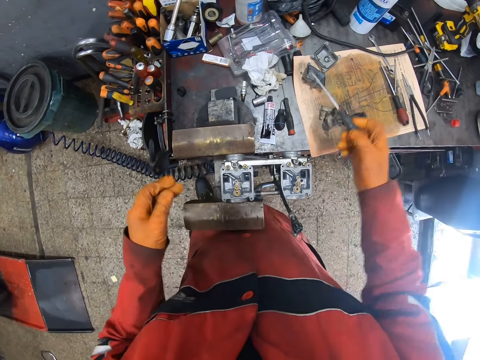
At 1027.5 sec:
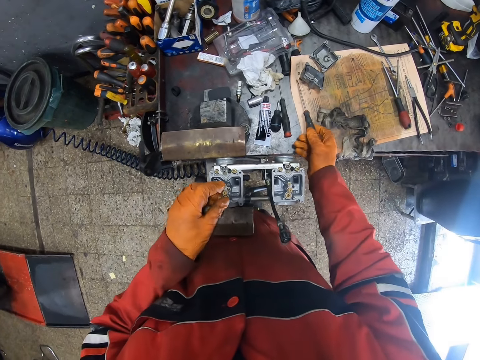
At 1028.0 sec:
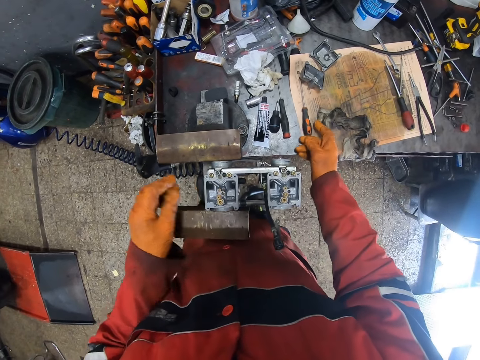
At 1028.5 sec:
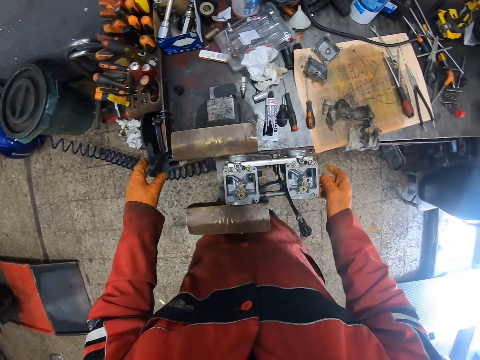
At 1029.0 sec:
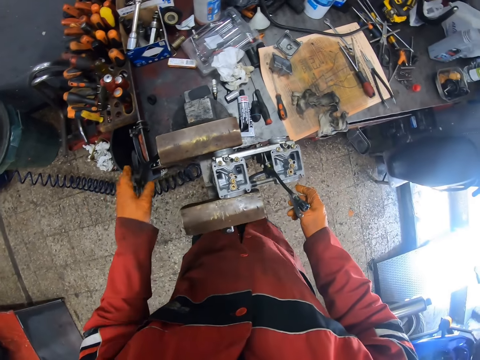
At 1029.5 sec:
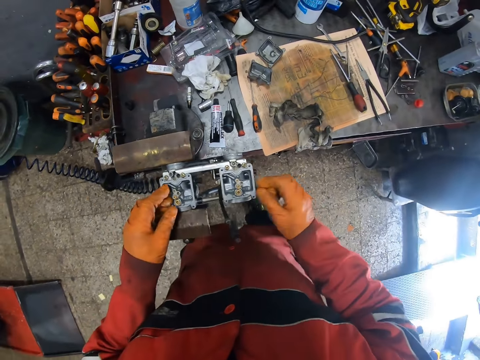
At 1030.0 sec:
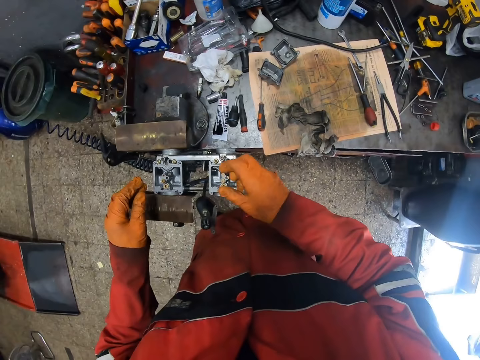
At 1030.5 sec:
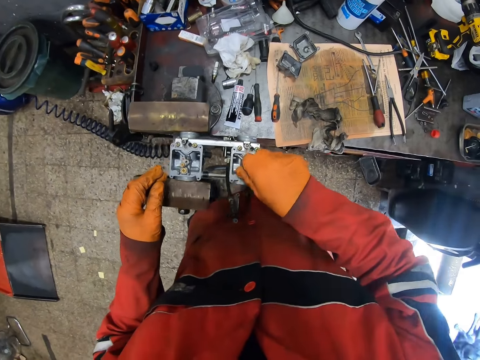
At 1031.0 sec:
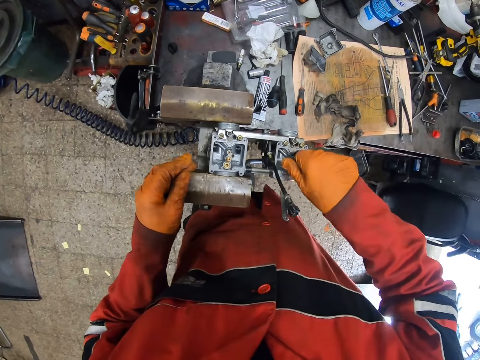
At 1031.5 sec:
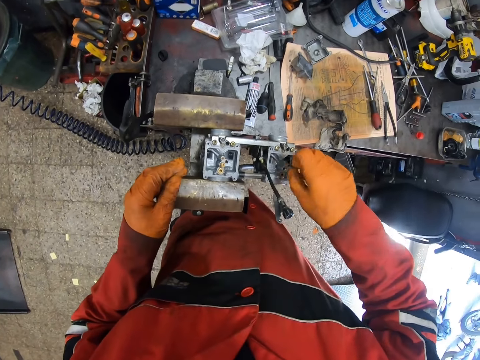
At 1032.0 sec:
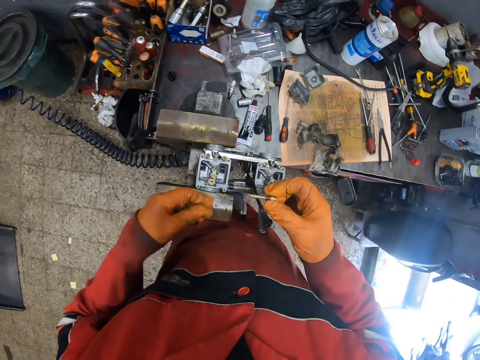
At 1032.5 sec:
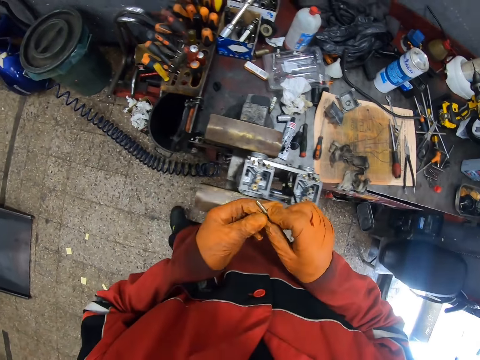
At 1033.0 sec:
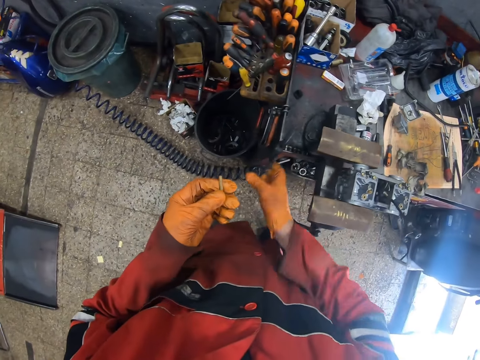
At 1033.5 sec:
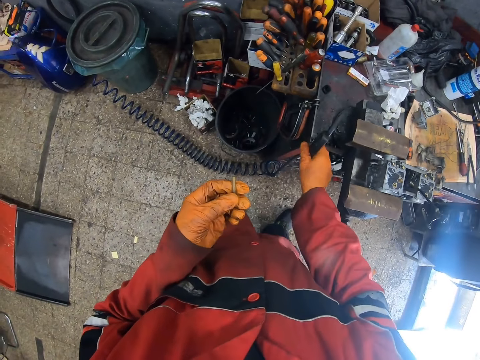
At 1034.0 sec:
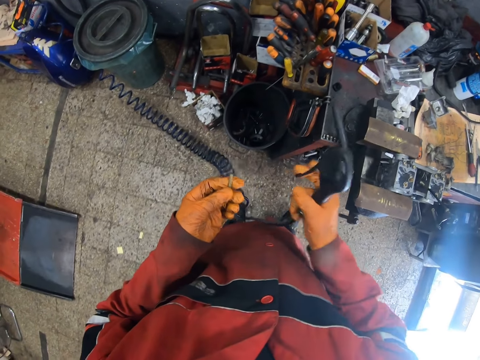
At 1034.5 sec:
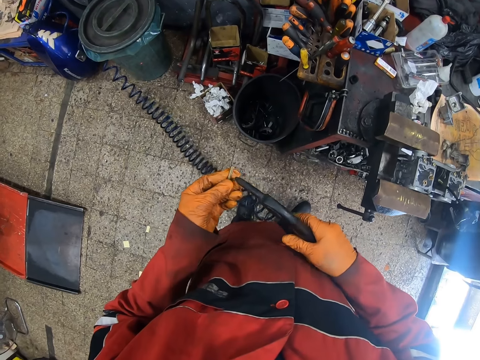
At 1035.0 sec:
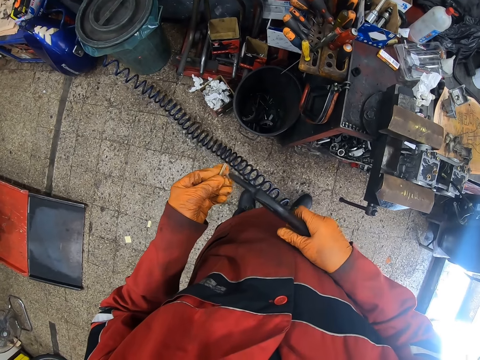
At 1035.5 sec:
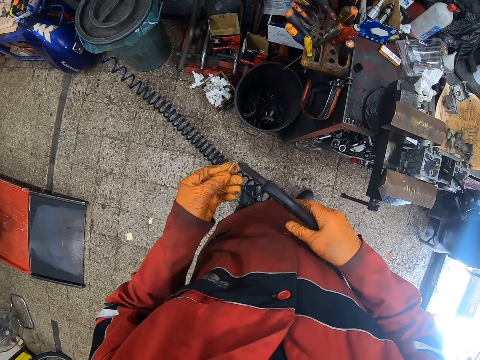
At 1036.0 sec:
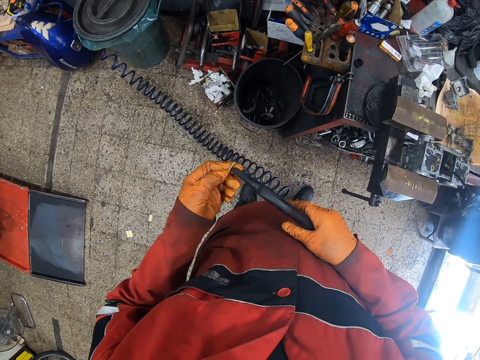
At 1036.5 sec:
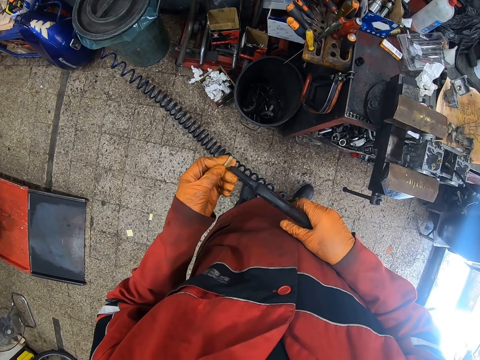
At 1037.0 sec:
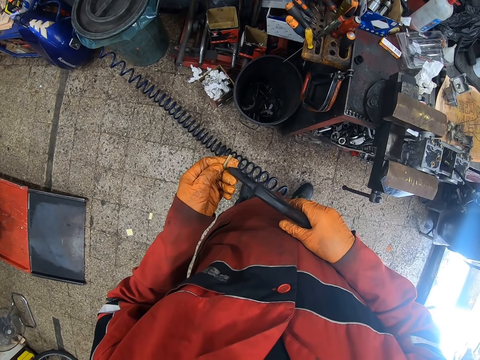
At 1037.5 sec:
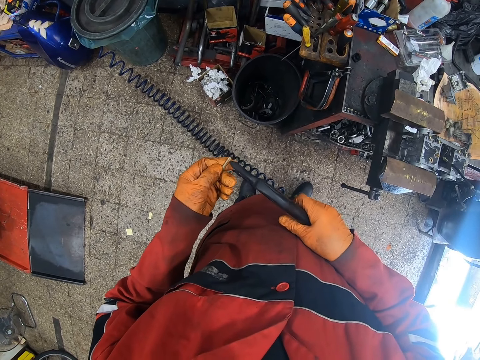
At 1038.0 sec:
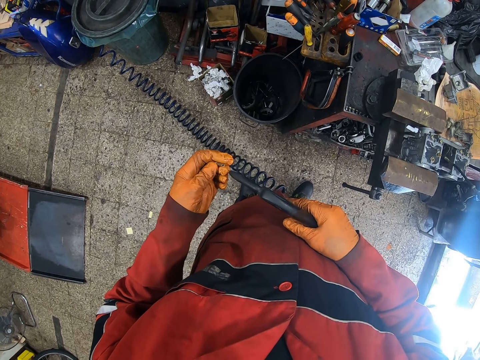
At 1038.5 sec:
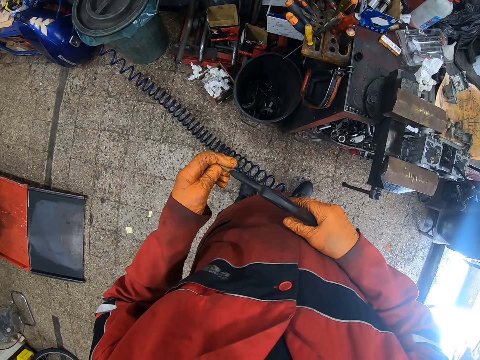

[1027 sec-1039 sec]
The camera wearer drops the screwdriver on the table with his gloved right hand. He picks up the air blow gun on the table with his gloved left hand. He touches a pump. He loosens the screw with his gloved right hand. He transfers the screw from his gloved right hand to his gloved left hand. He picks up the air blow gun on the table with his gloved right hand. He blows the screw with the air blow gun in his gloved right hand. He cleans the bolt.

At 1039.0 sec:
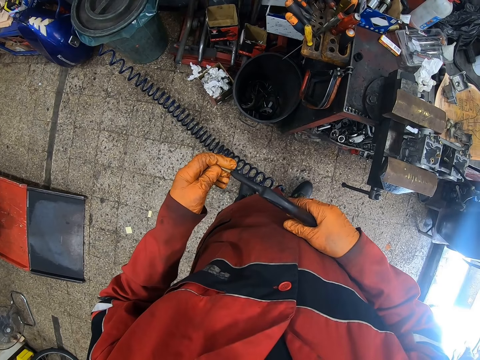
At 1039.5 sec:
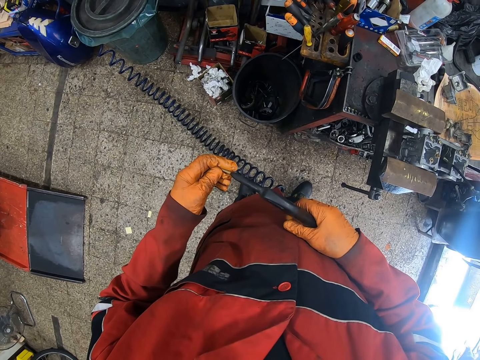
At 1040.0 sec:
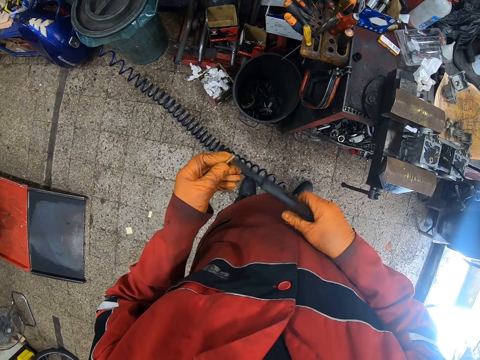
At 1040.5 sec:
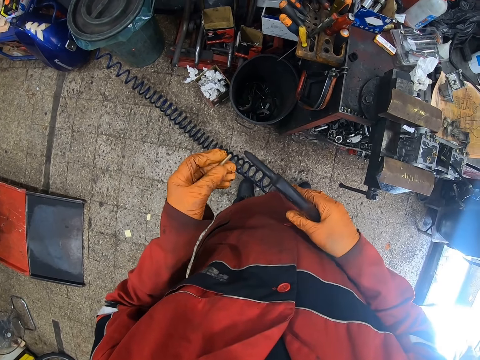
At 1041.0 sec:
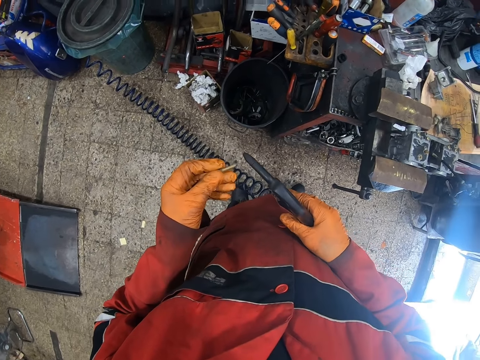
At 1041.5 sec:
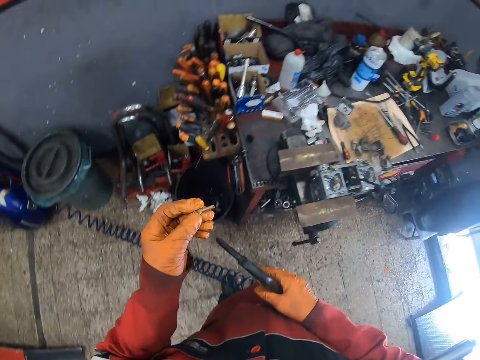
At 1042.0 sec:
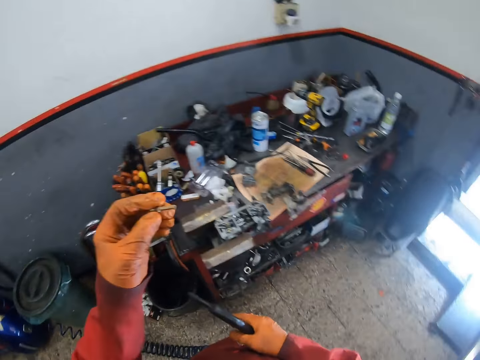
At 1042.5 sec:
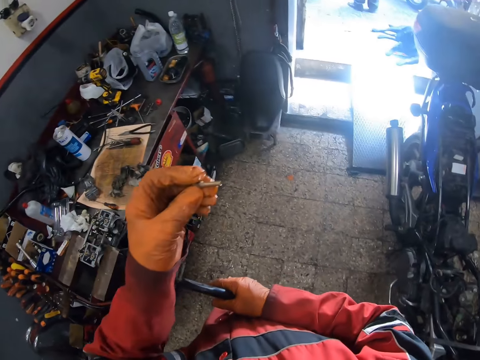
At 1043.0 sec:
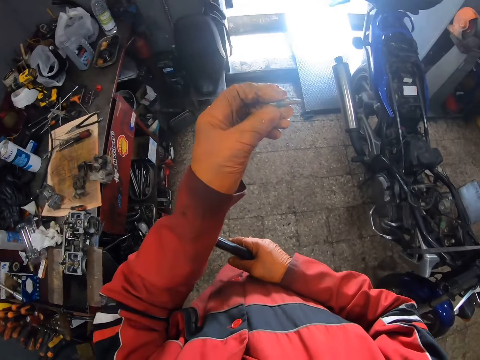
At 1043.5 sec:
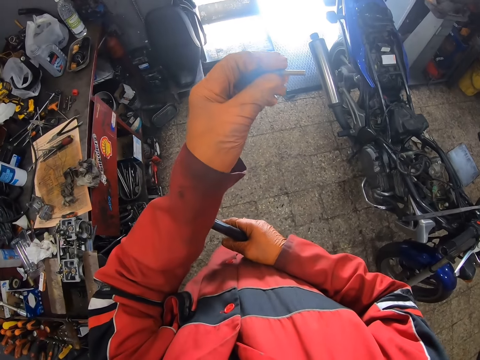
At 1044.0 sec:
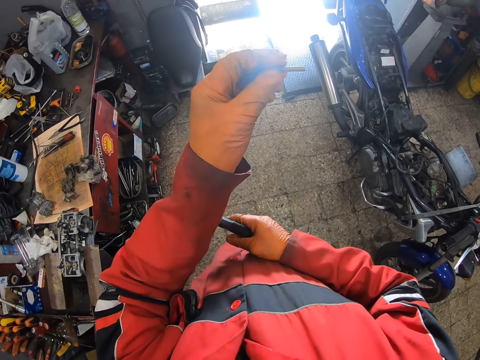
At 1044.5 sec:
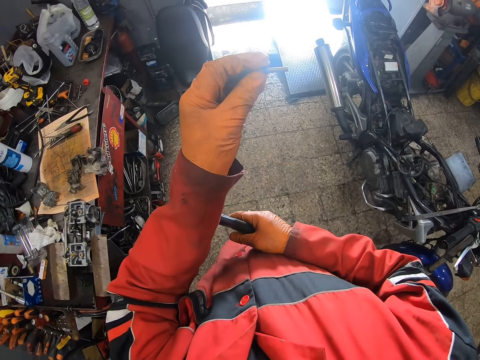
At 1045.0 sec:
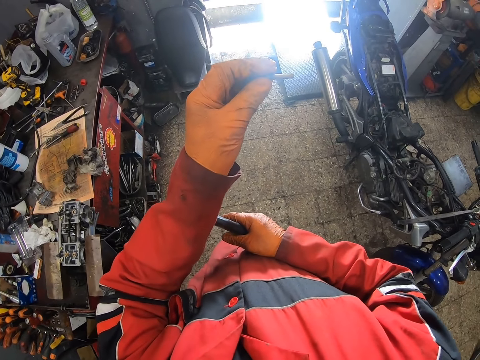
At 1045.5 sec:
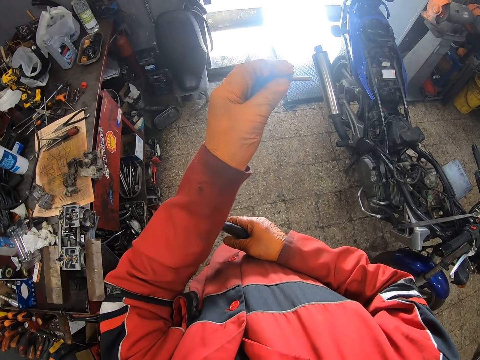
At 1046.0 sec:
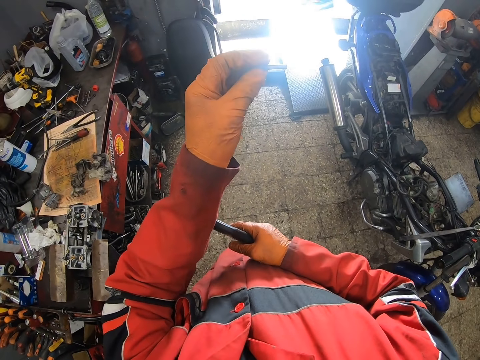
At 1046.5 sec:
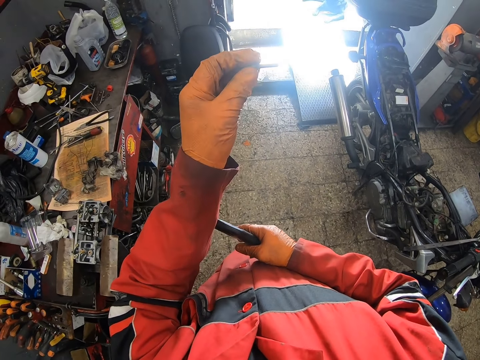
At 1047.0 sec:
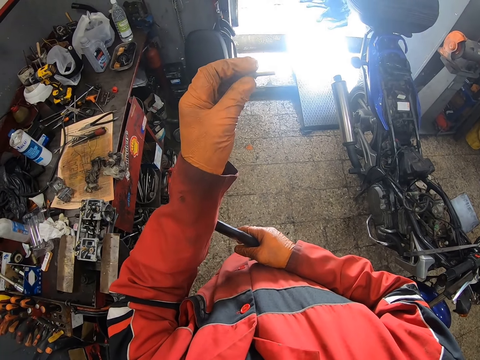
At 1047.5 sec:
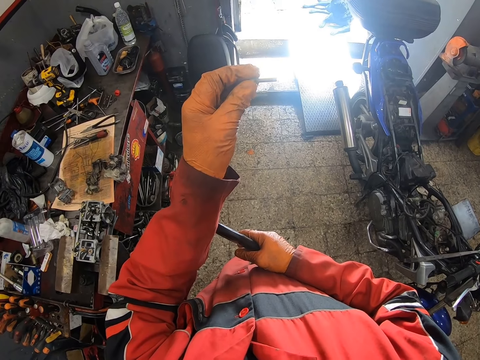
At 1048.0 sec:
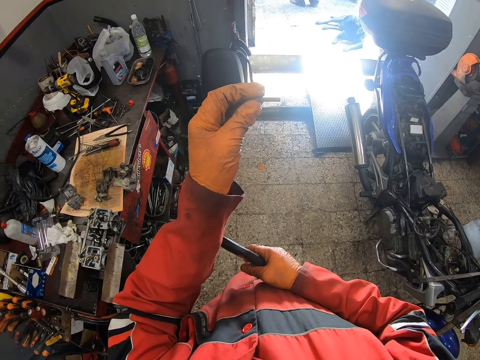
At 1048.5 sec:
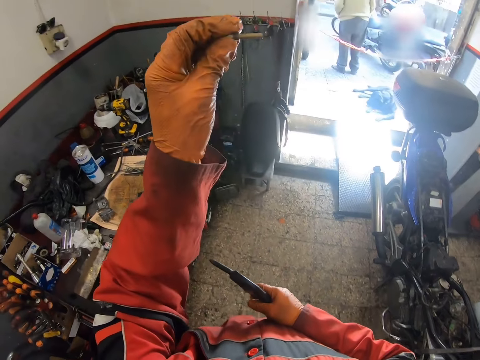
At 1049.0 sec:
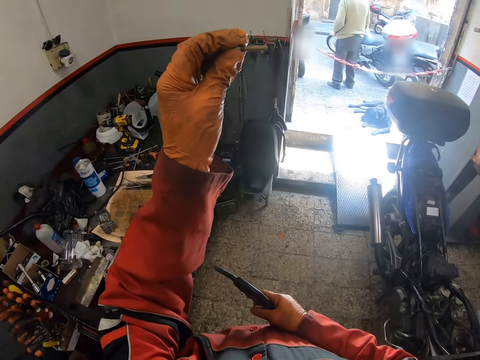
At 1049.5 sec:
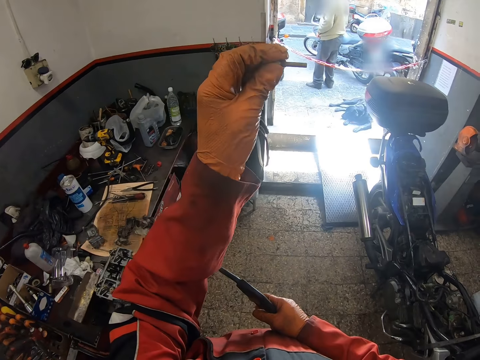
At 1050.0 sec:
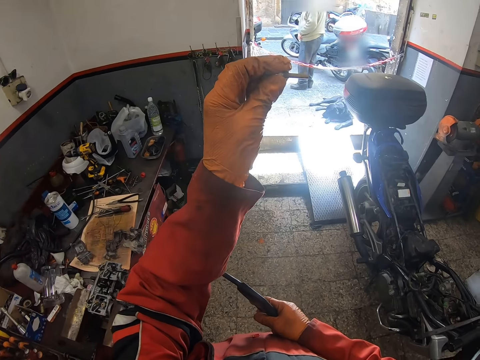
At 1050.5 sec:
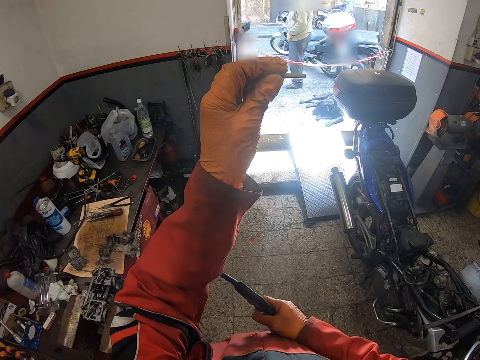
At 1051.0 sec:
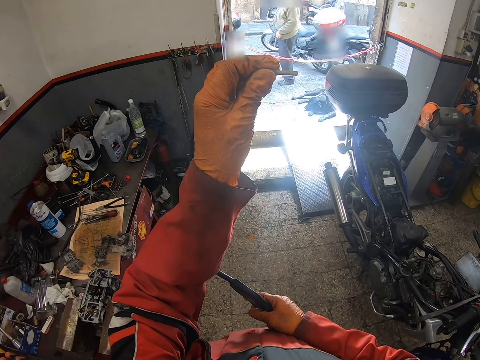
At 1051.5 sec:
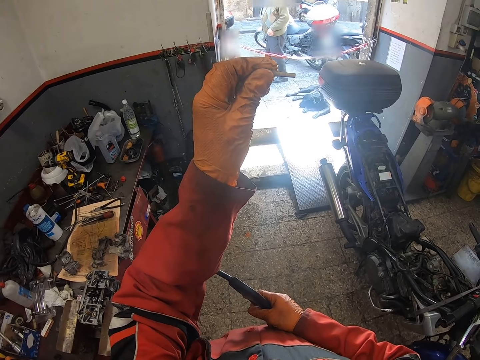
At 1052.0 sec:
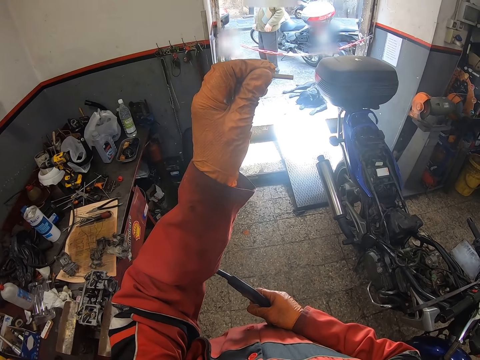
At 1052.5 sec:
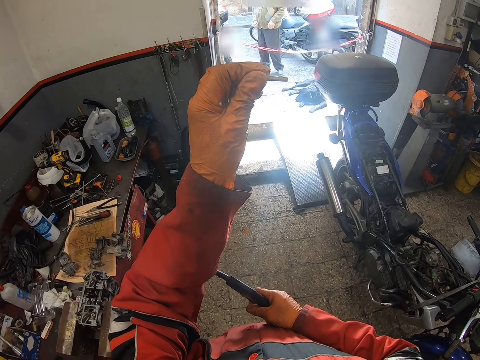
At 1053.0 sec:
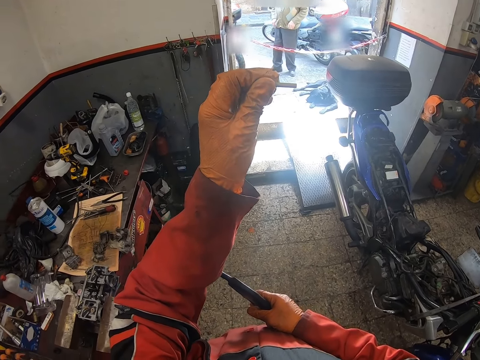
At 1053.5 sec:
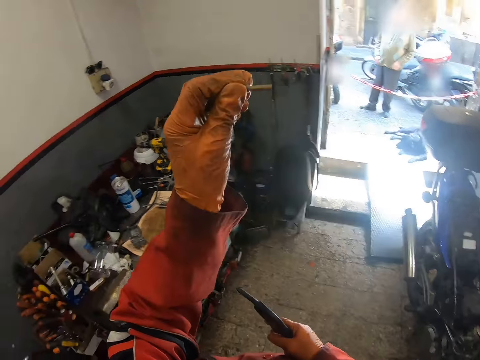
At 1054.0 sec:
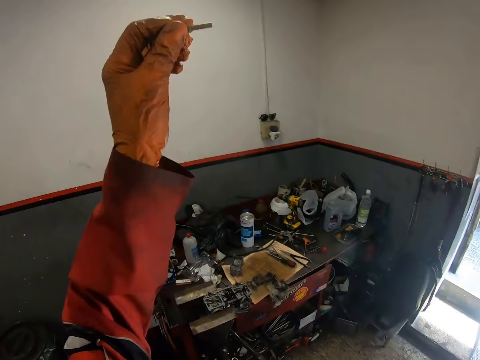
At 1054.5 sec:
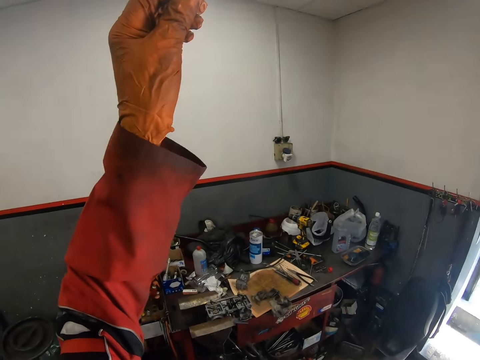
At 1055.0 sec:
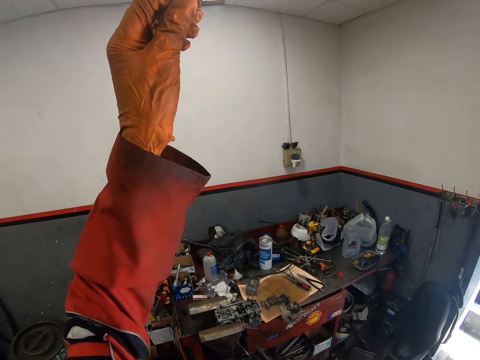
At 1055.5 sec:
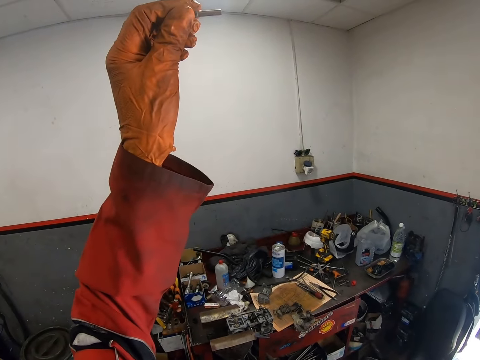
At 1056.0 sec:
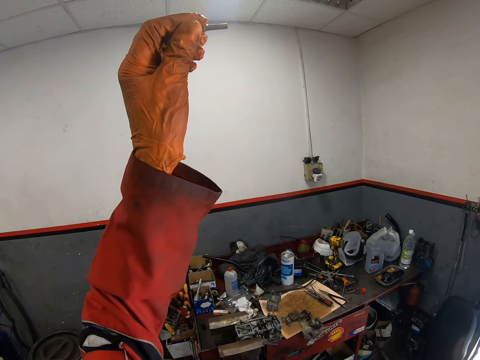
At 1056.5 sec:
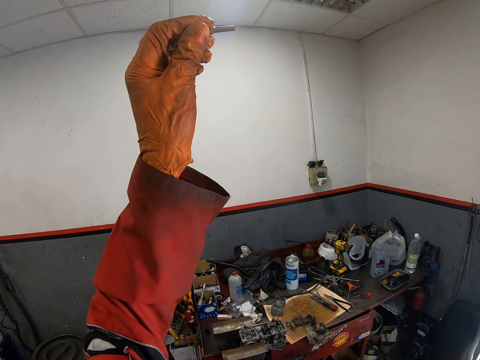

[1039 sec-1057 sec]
The camera wearer lifts the screw with his gloved left hand.
